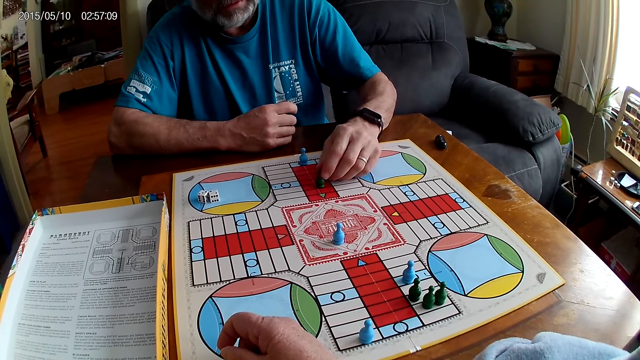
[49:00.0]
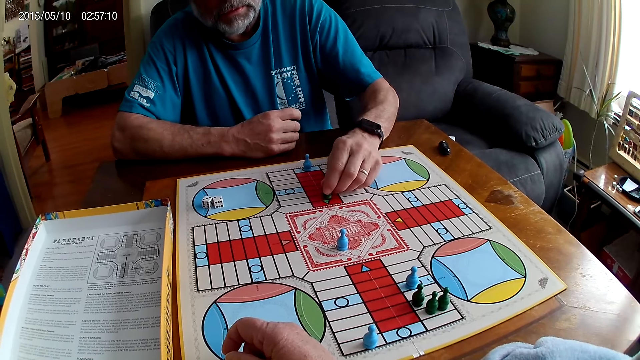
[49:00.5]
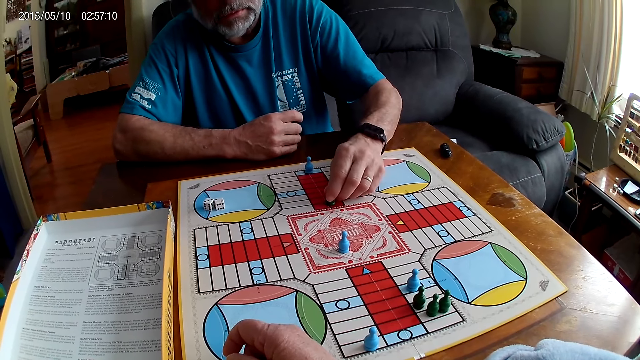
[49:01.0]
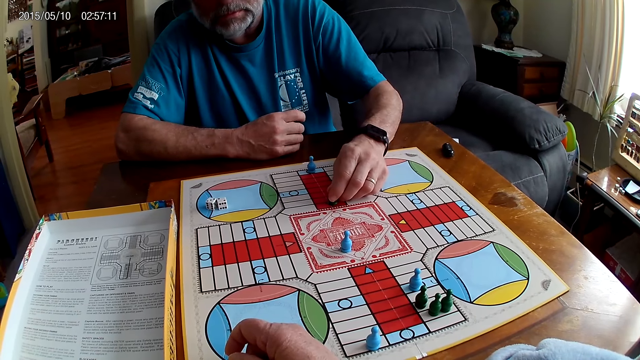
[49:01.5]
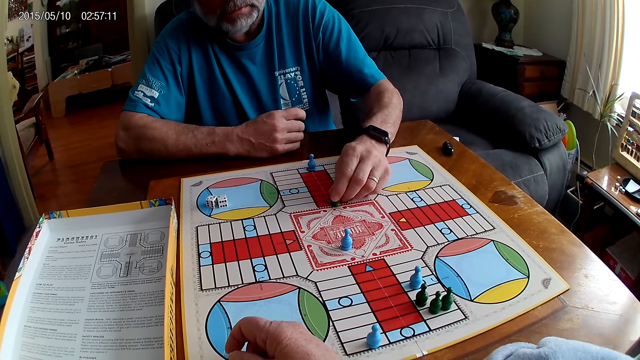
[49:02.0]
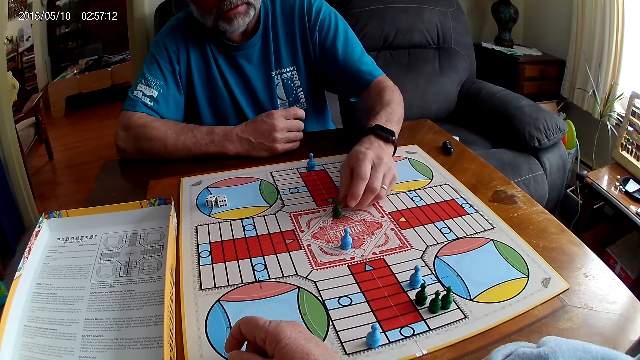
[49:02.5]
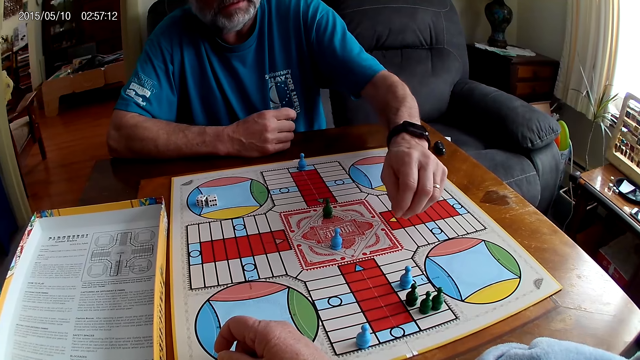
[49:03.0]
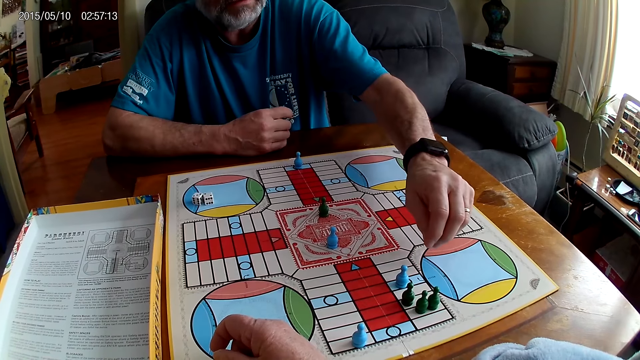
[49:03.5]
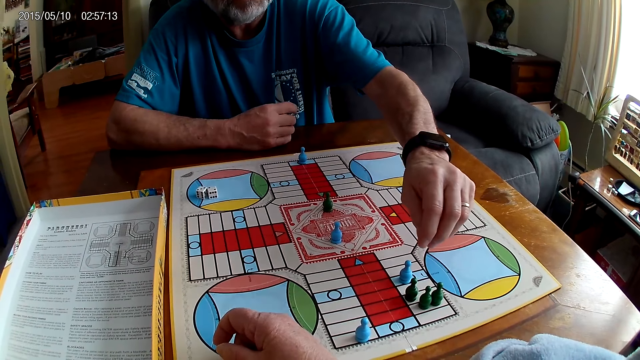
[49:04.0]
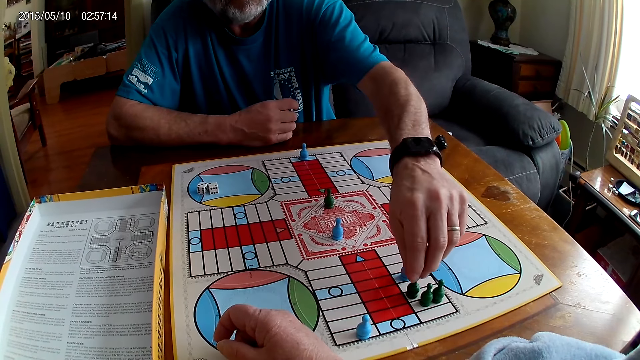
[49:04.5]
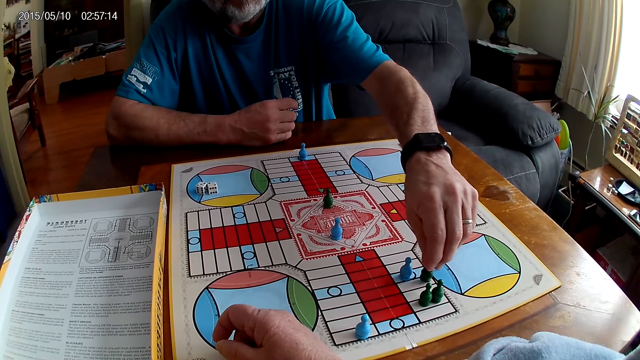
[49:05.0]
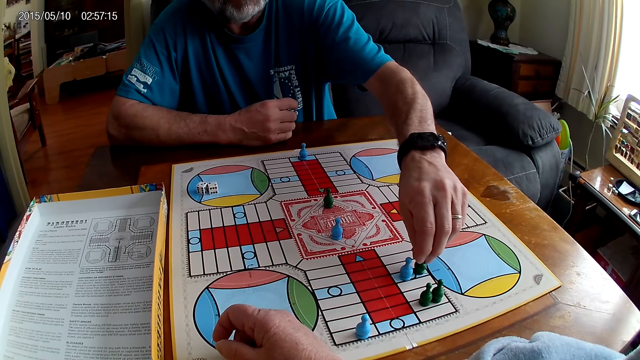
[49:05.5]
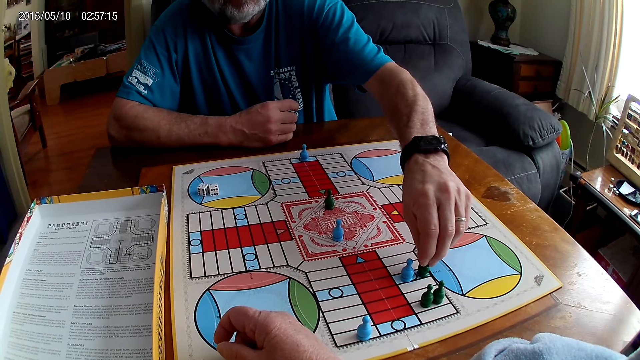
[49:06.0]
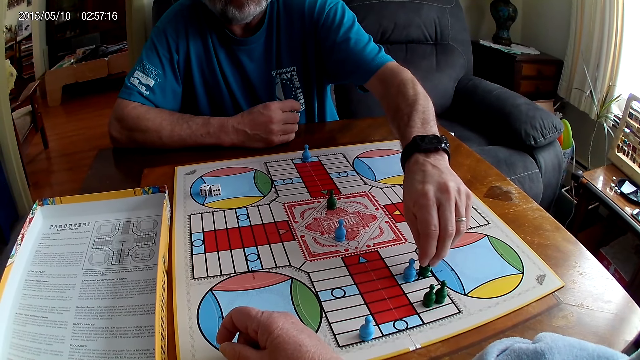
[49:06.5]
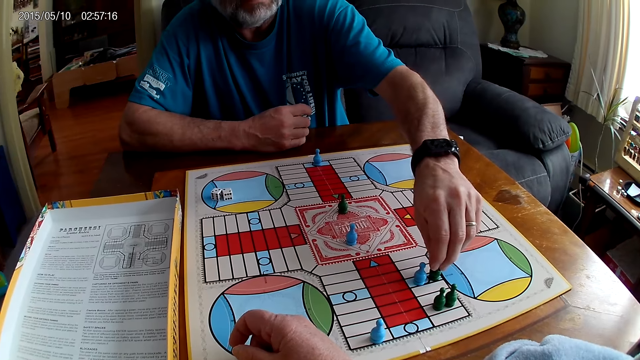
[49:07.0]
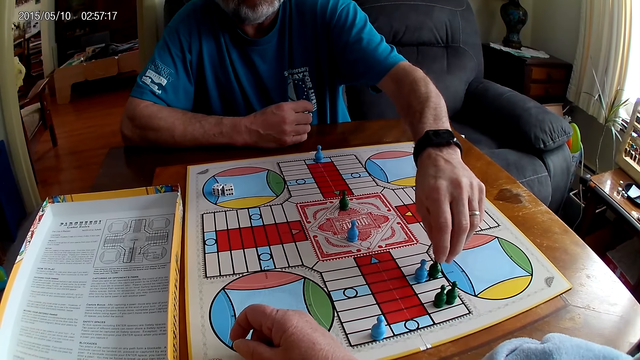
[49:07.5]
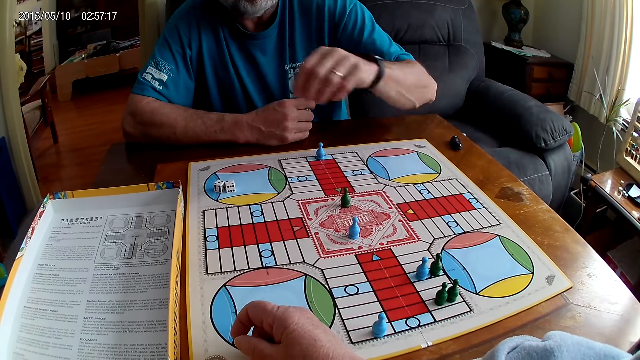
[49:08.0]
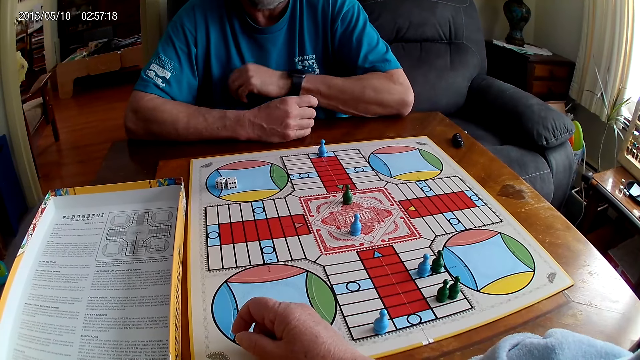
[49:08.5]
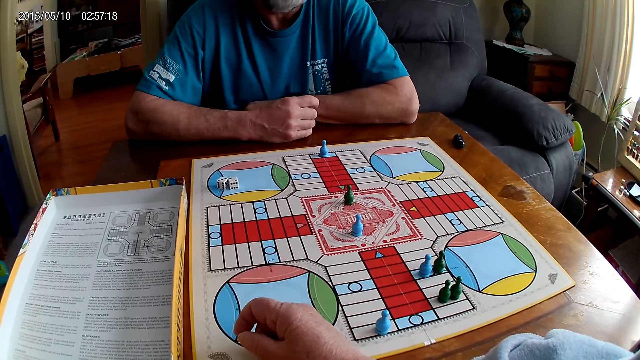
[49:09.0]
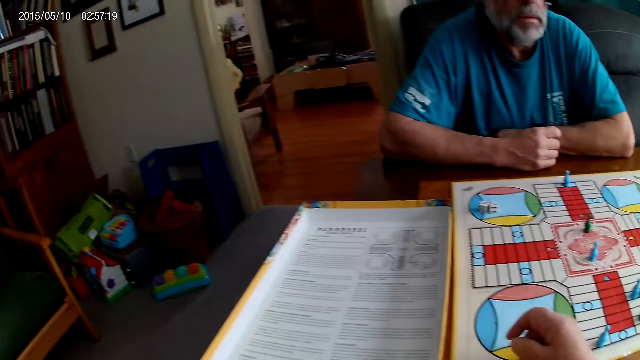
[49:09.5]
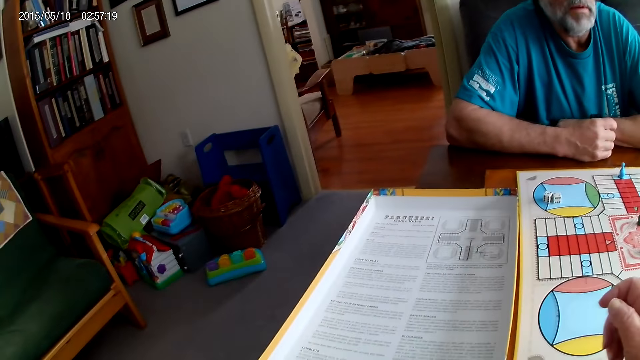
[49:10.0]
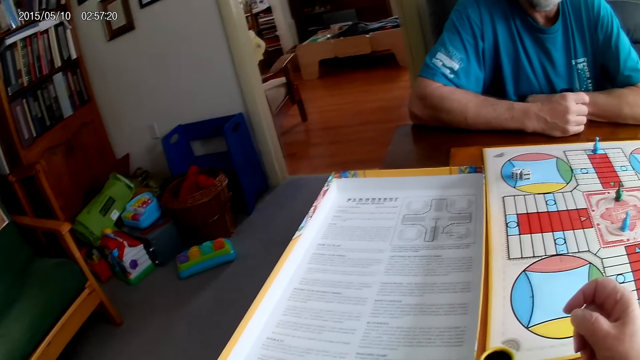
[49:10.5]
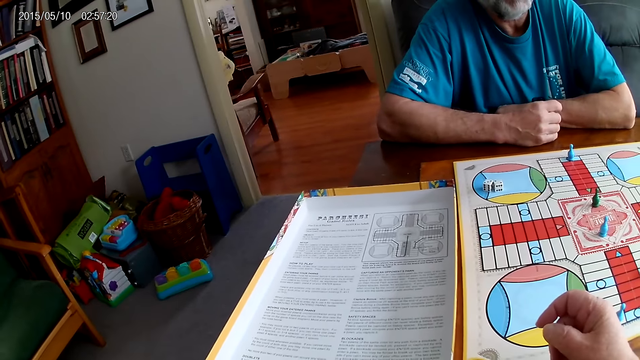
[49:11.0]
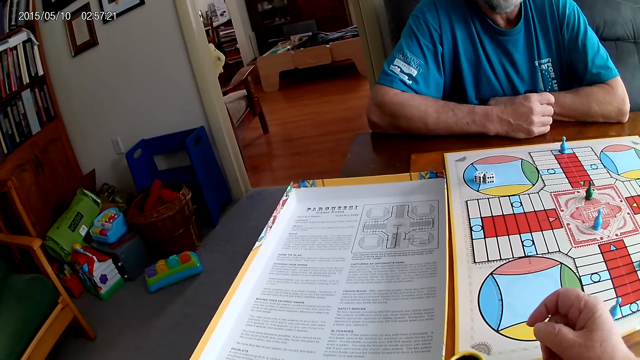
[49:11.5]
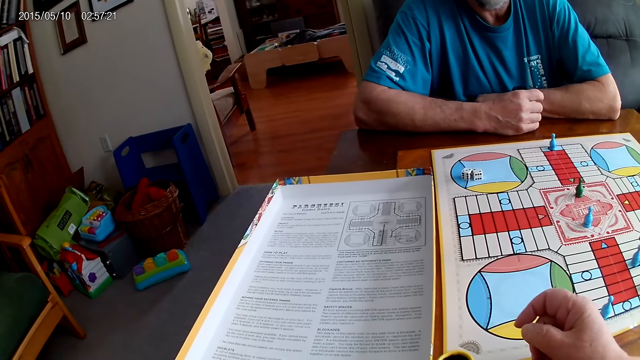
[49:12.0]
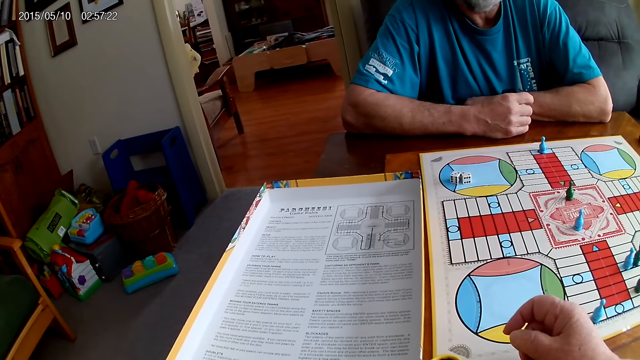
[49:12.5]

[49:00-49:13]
A man picks up a Ludo pawn. He picks up the Ludo pawn again. The man moves the Ludo pawn on the board. The man places the Ludo pawn on the board. He places the Ludo pawn on the board again. The man picks up the Ludo pawn and moves the Ludo pawn on the board. The man places the Ludo pawn on the board and stares at the board.

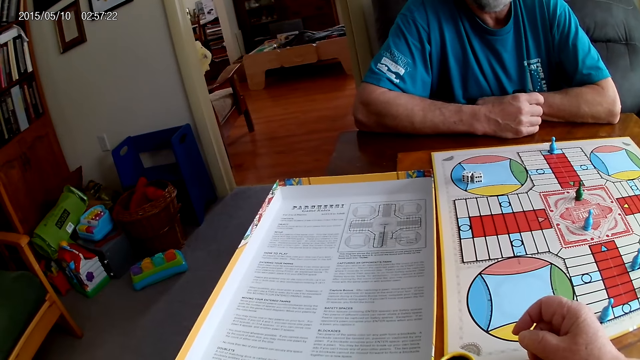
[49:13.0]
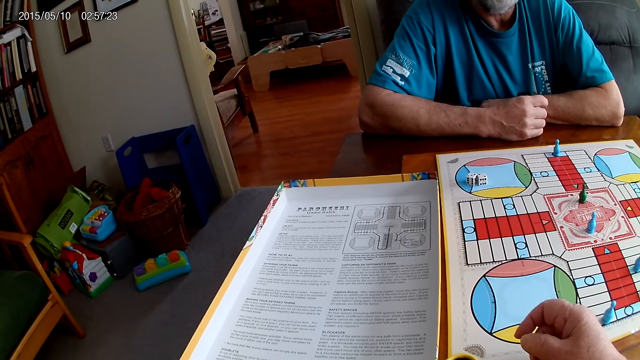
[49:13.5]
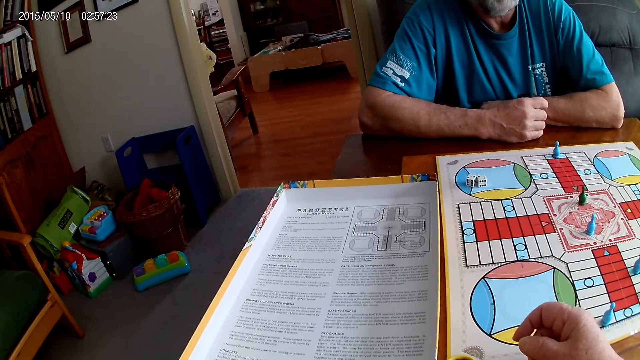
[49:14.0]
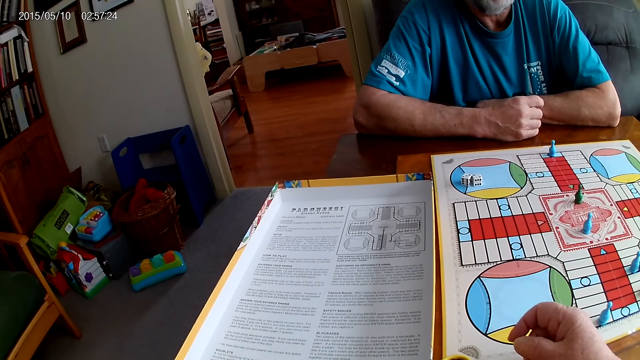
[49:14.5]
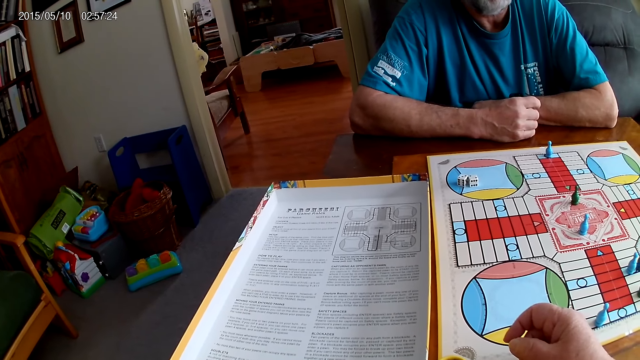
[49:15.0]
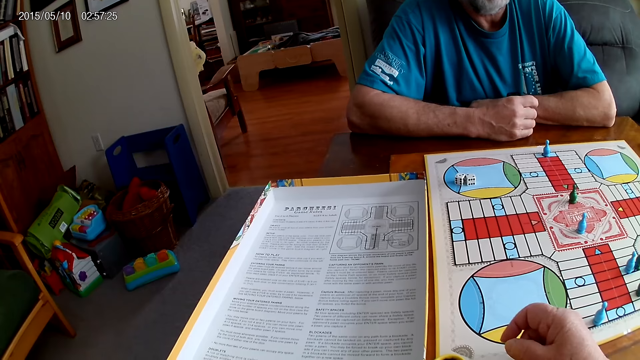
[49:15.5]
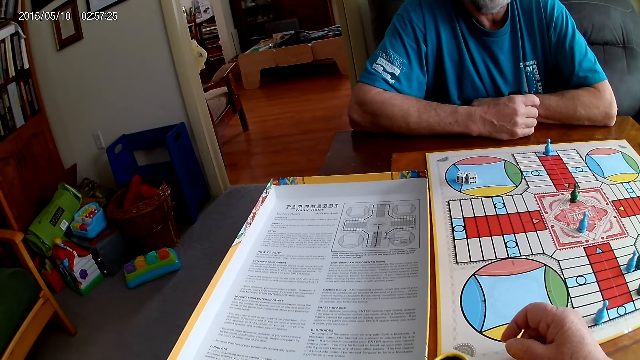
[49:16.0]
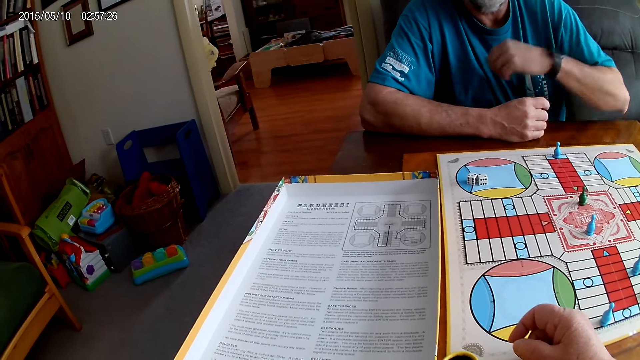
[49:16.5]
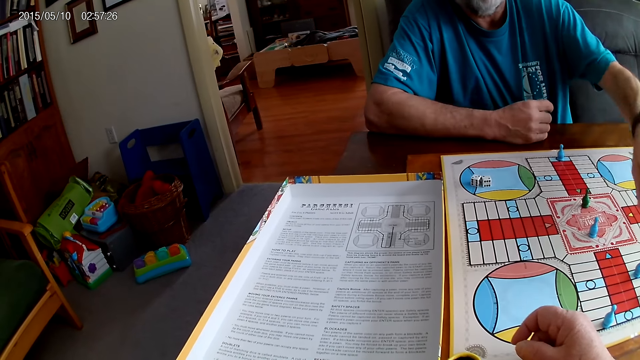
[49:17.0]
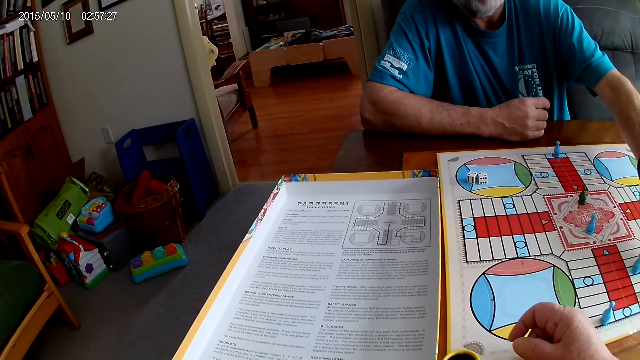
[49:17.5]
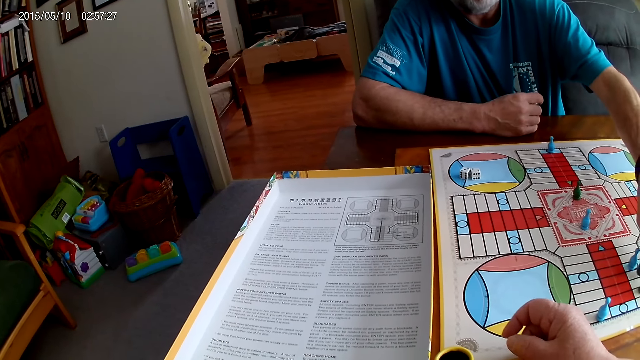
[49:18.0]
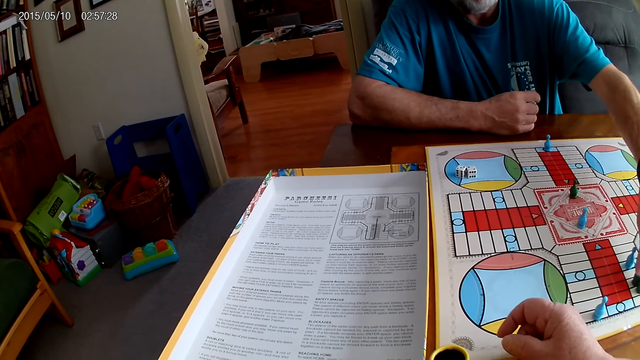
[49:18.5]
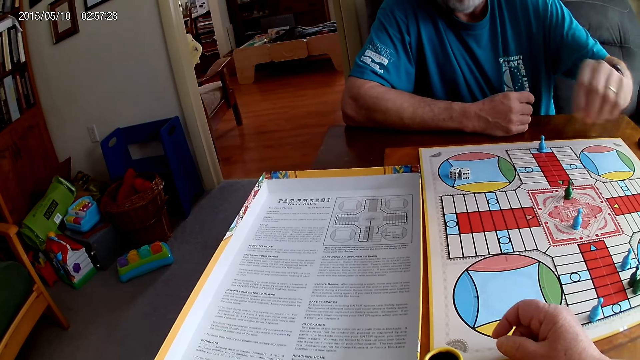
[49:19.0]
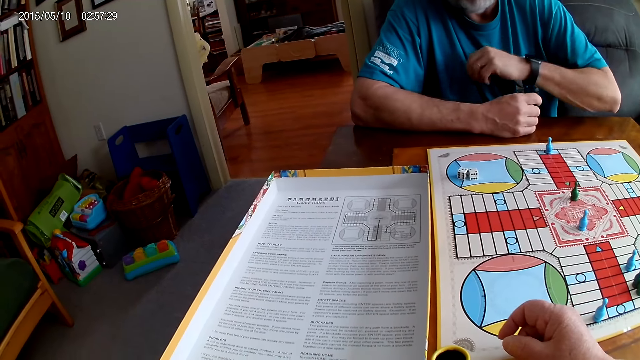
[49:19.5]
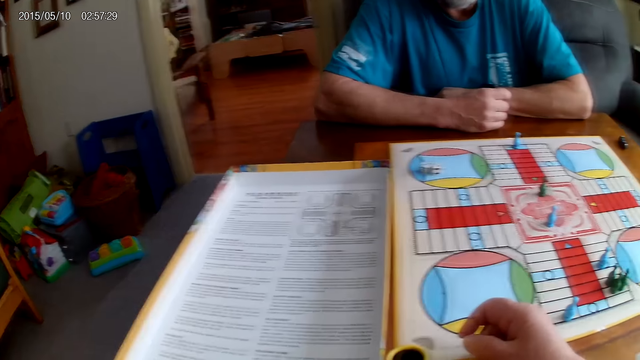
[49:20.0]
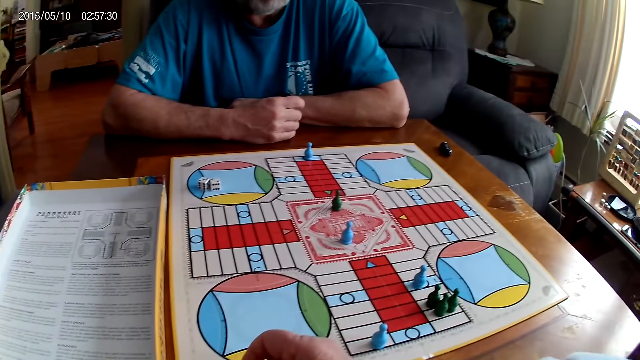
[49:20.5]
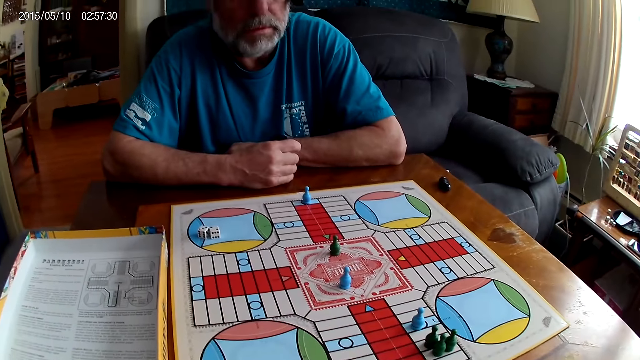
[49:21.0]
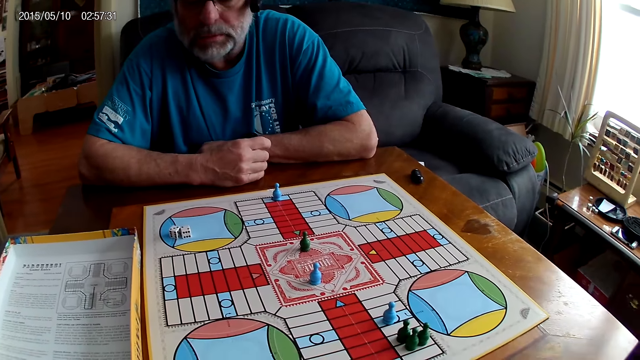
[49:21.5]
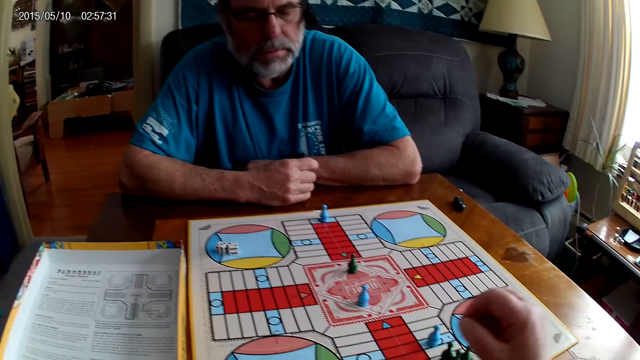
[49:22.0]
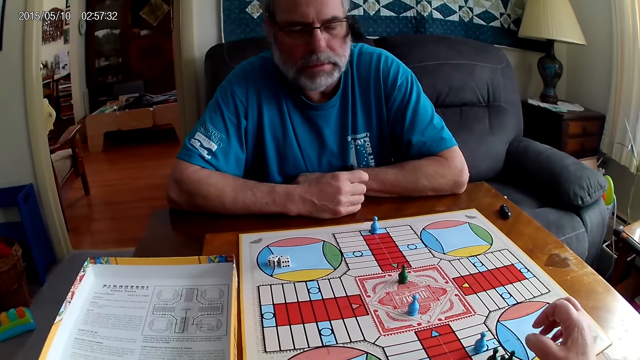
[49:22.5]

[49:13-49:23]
A person stretches the hand. The person moves chess on the board. The person stares at the board.
